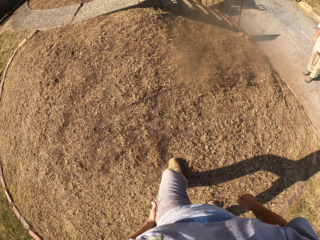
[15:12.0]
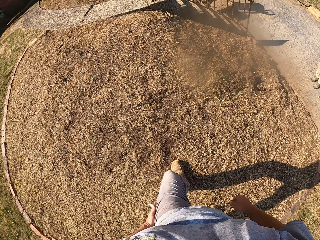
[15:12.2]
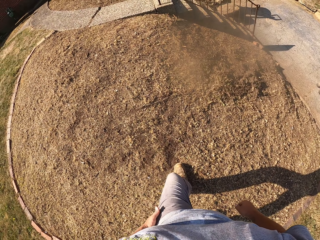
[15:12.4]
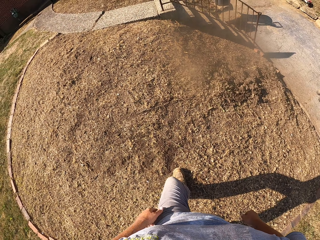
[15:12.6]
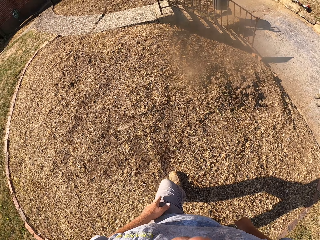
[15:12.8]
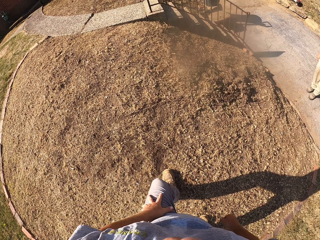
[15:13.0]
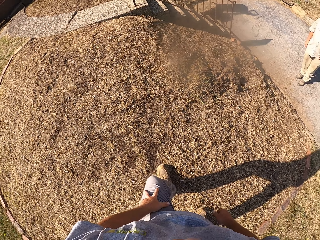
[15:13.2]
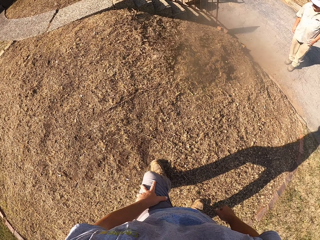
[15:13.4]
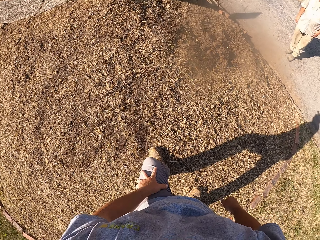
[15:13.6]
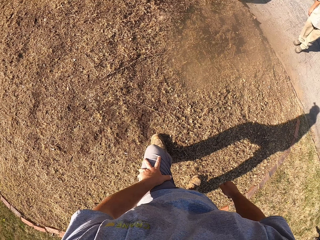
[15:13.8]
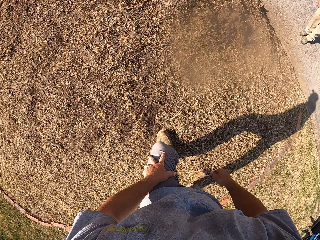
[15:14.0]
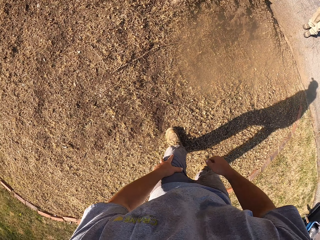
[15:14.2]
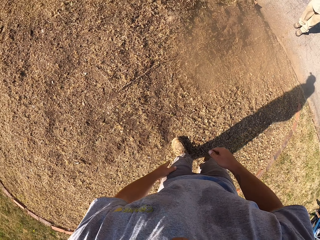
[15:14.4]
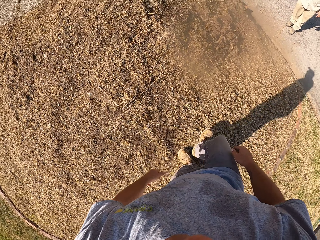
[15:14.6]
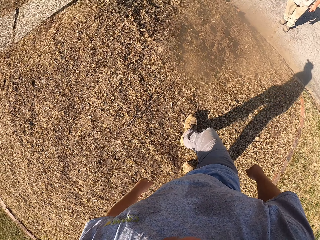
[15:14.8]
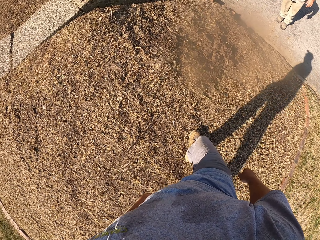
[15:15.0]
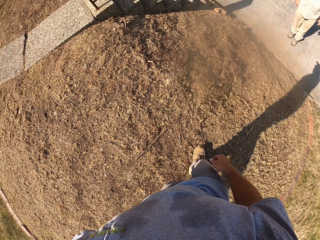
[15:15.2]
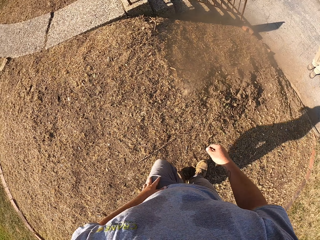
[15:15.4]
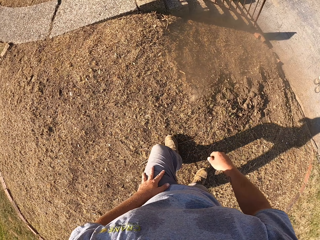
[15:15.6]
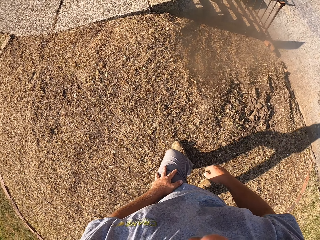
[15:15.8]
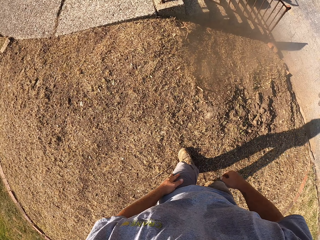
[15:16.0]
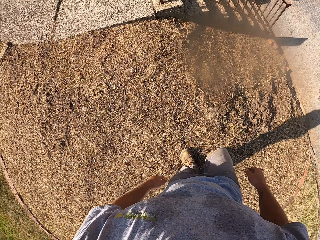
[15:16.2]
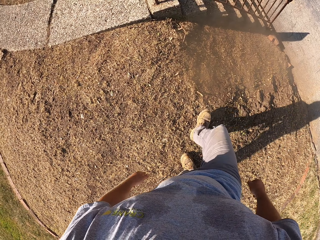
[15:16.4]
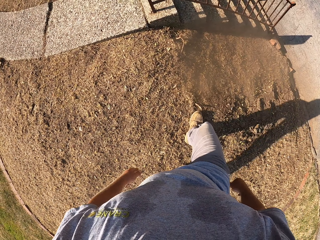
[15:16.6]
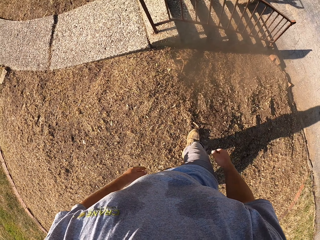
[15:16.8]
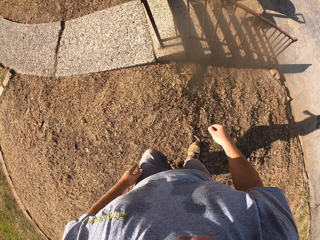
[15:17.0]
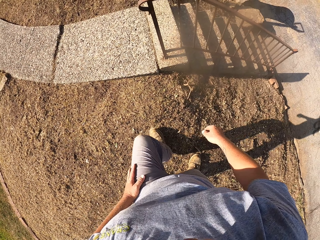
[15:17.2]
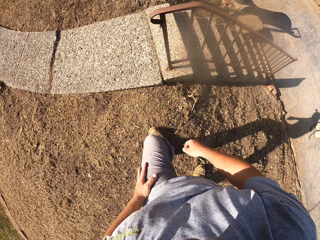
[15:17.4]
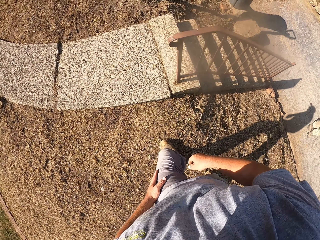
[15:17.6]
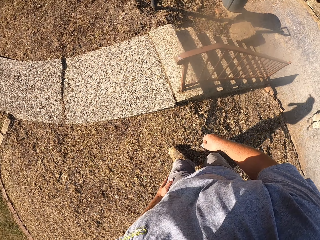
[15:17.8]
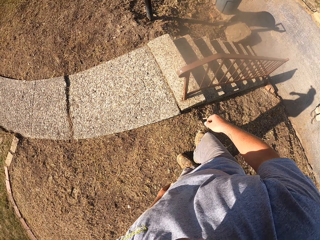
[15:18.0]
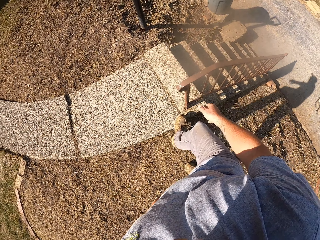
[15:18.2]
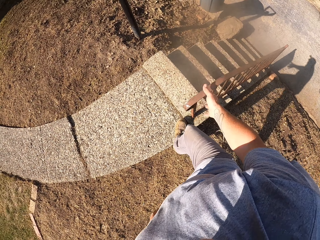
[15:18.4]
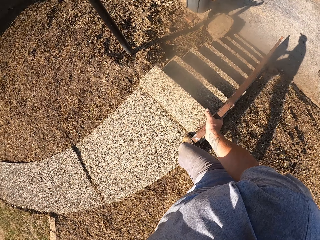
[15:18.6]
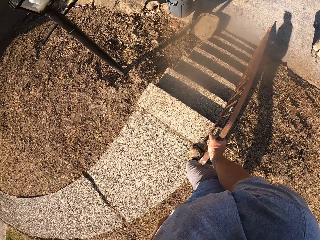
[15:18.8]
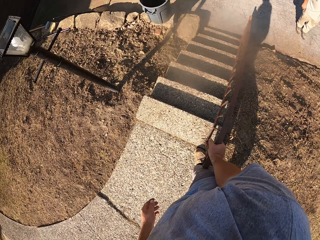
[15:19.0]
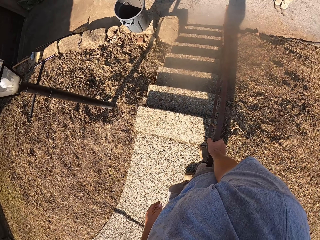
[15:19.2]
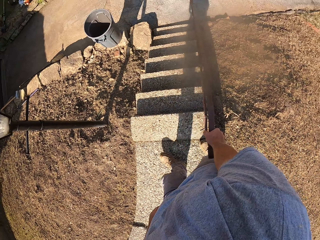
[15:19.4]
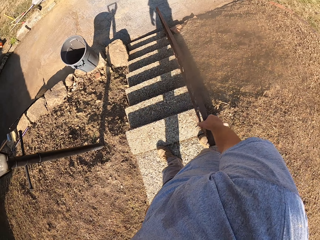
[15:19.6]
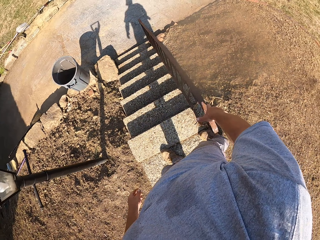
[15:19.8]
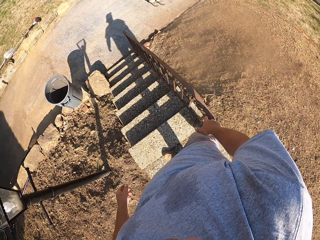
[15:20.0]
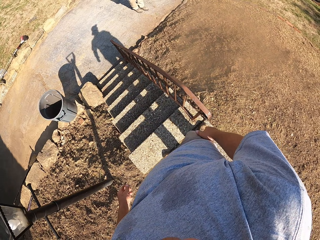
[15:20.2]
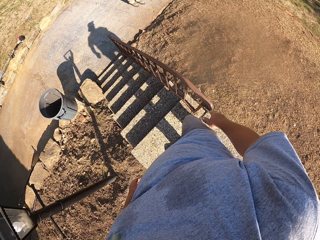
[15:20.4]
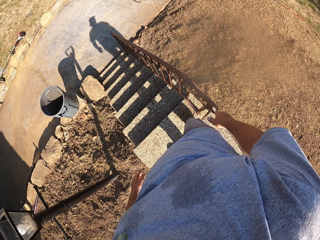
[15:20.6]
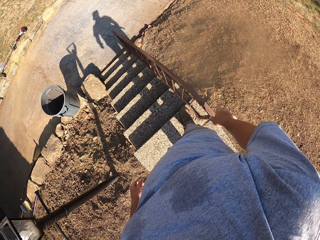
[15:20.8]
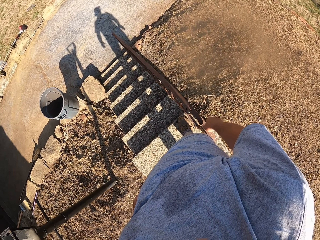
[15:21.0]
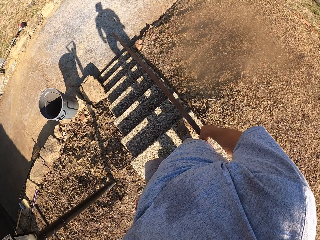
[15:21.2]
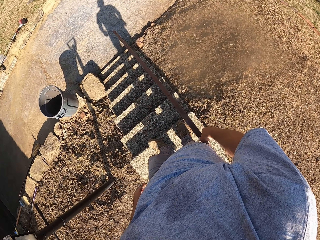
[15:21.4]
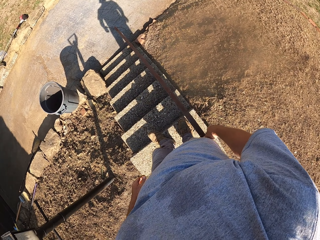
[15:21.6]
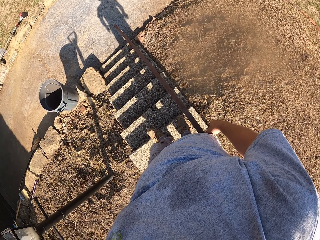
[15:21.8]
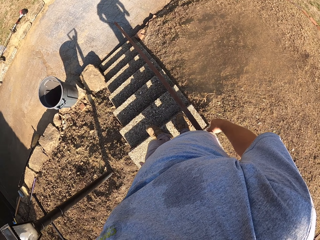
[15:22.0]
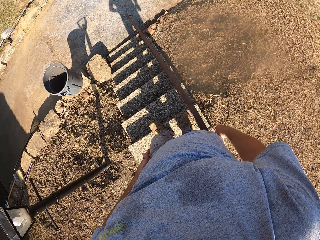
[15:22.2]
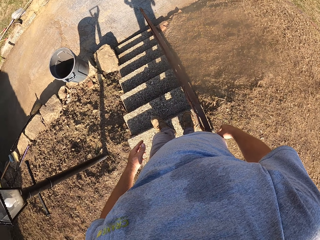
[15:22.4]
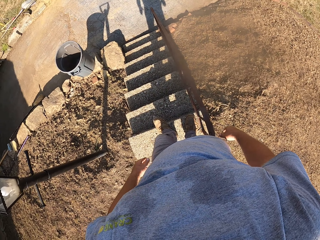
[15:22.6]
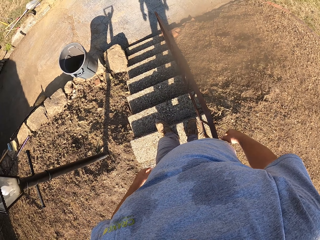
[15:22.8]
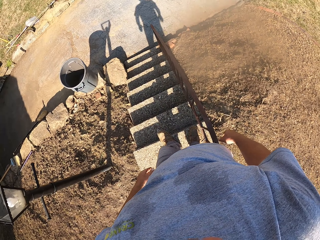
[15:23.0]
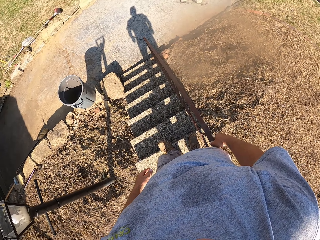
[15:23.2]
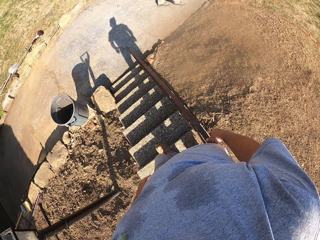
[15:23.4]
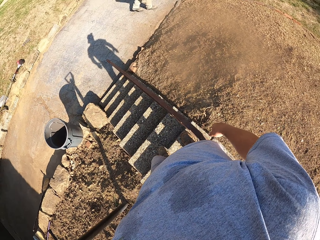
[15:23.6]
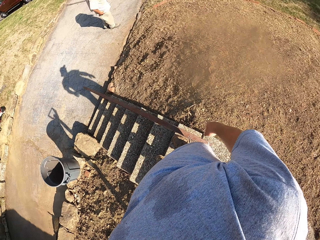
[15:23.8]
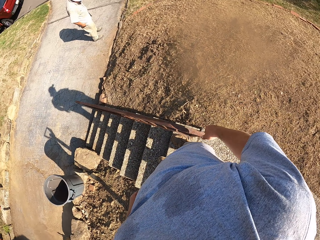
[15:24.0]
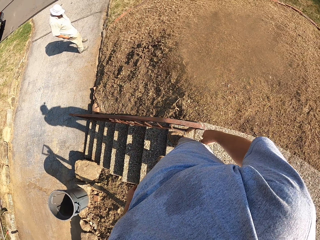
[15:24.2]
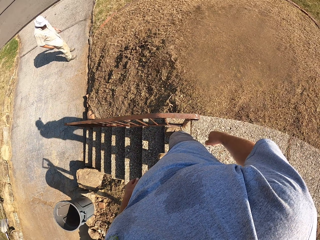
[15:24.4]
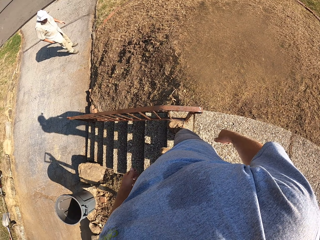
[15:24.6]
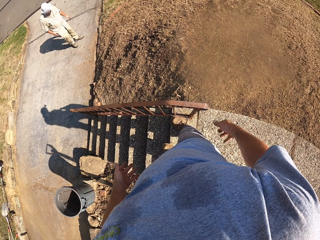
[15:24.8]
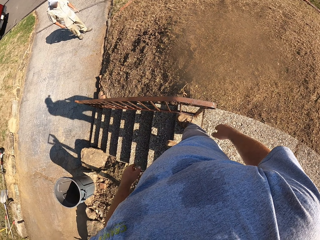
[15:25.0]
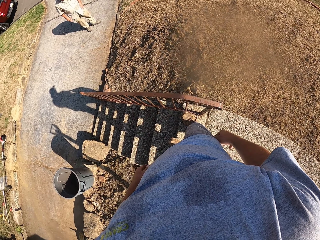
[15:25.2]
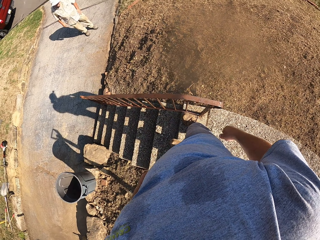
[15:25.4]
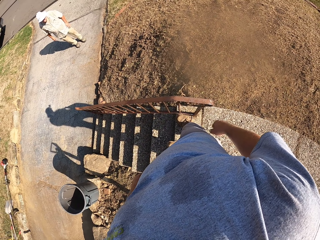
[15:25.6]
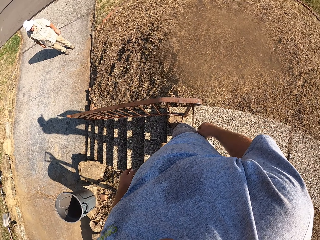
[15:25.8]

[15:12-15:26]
The camera wearer walks on the garden. They look around. They hold a stair rail and look around. They walk on the footpath.

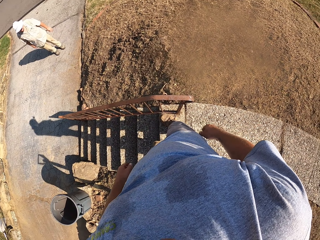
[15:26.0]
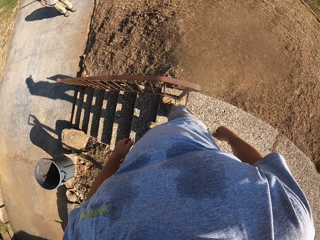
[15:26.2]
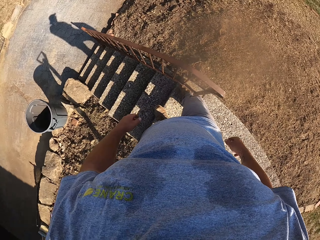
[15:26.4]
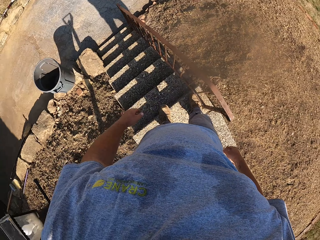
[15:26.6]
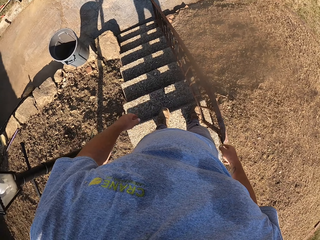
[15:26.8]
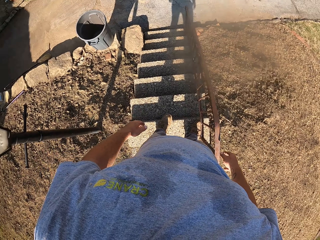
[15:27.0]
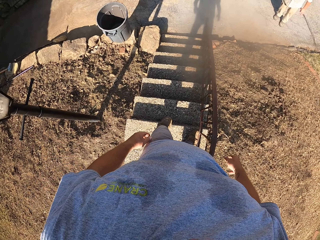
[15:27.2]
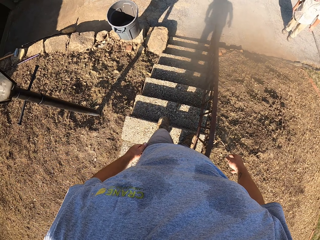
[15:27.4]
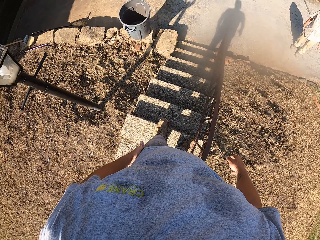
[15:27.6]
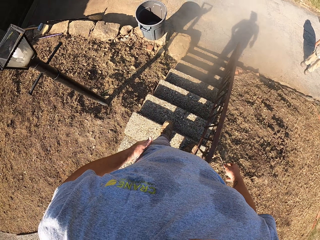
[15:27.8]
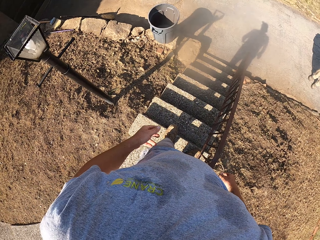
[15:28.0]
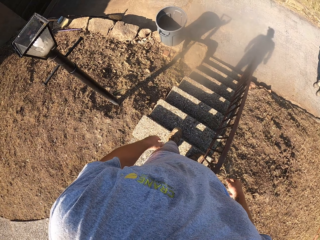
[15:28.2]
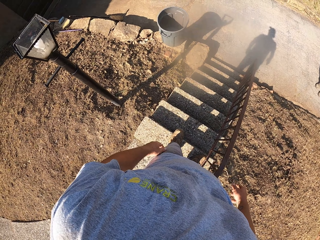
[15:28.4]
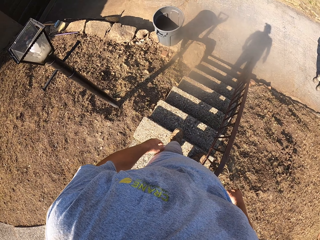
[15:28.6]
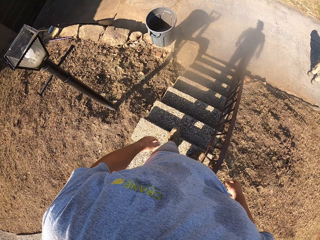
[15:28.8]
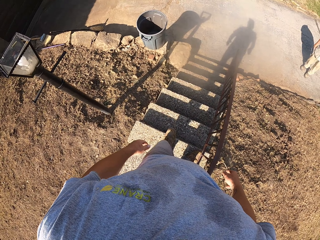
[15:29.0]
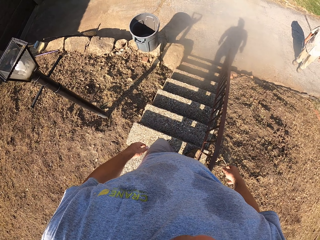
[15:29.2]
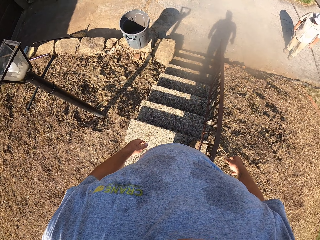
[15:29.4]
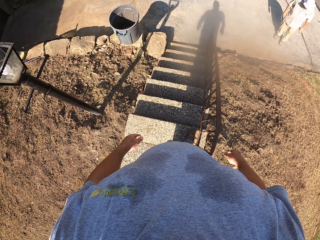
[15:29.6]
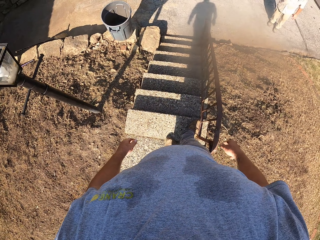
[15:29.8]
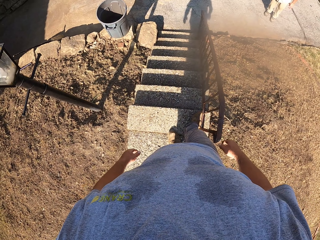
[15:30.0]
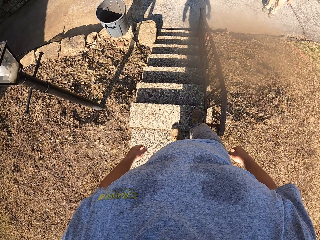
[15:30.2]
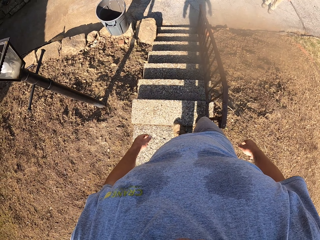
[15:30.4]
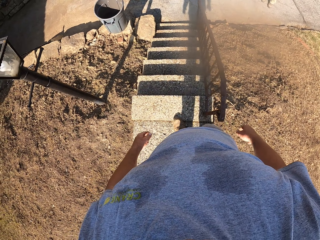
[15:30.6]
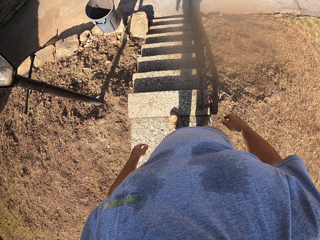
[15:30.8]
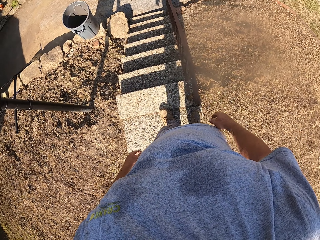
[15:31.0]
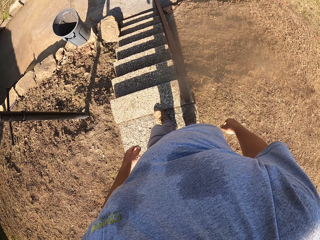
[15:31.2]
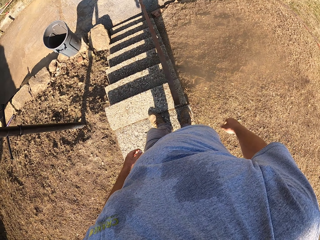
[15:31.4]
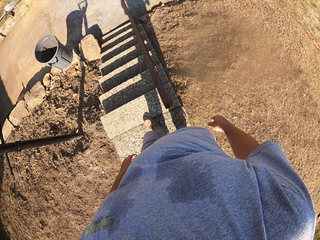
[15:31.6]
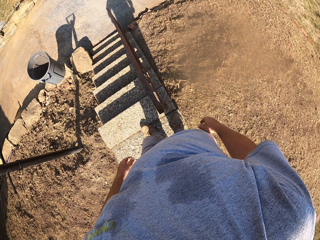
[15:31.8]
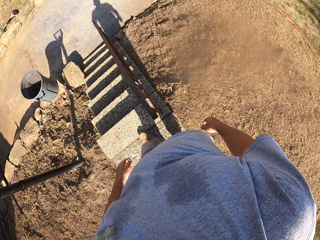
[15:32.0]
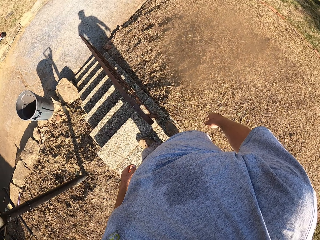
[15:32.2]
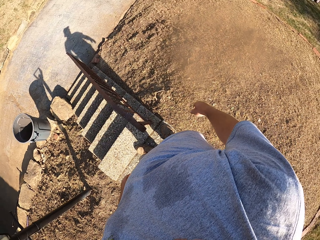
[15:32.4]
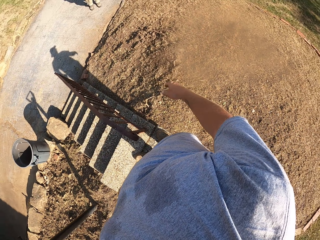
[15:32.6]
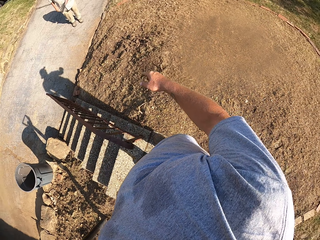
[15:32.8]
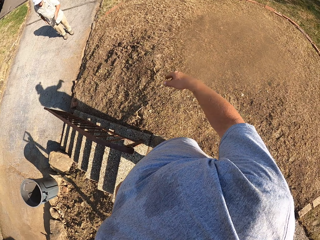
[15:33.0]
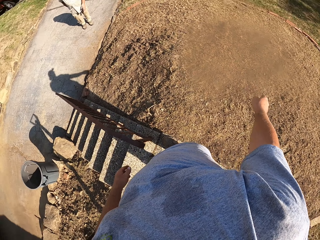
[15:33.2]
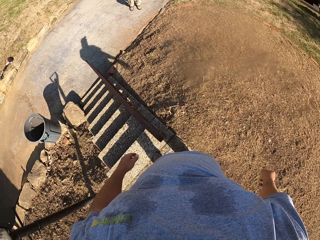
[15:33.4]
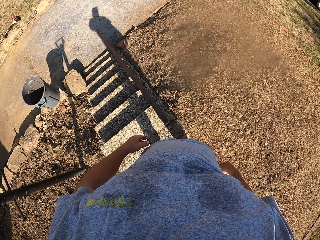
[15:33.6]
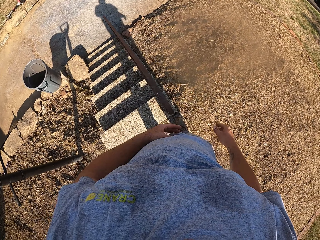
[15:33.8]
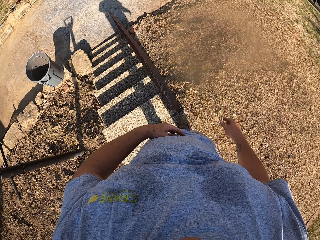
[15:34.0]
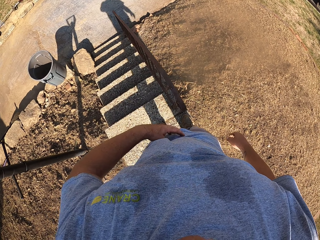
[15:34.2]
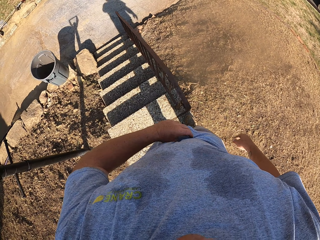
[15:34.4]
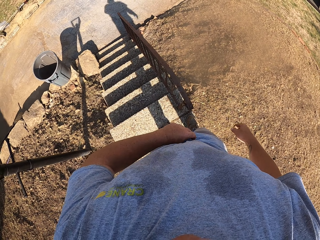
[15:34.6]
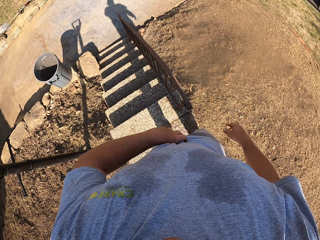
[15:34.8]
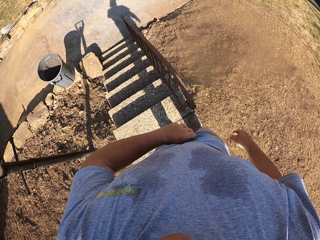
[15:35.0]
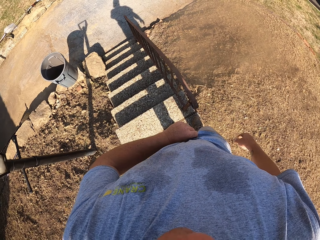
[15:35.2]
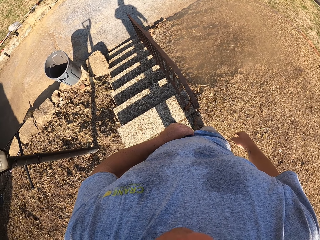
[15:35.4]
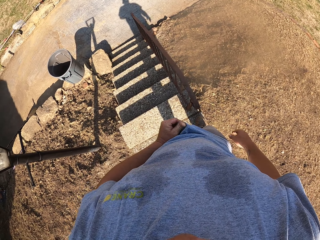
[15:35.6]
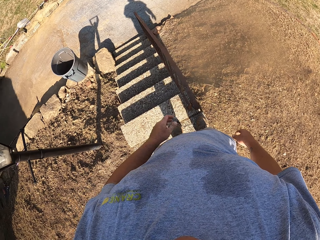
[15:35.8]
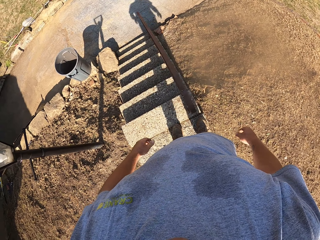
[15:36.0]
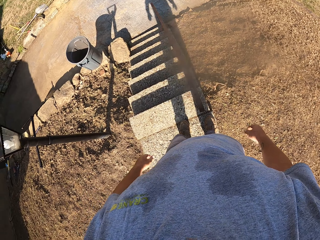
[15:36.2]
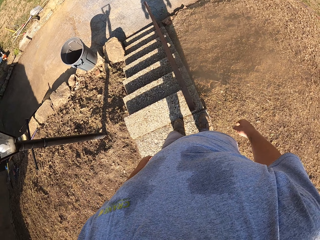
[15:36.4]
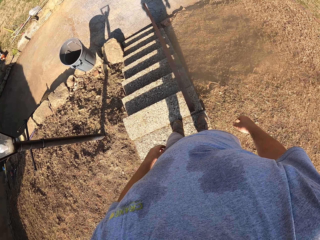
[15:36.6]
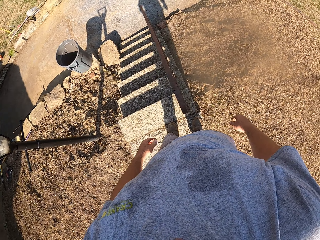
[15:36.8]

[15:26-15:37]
The camera wearer stands. He moves a bit and looks around. He points at the garden. He rubs the body with the left hand. He scratches his stomach.
